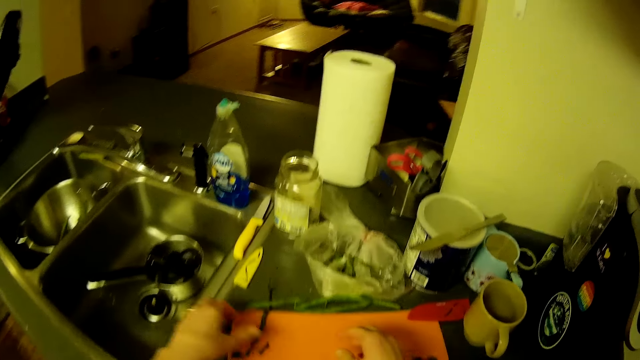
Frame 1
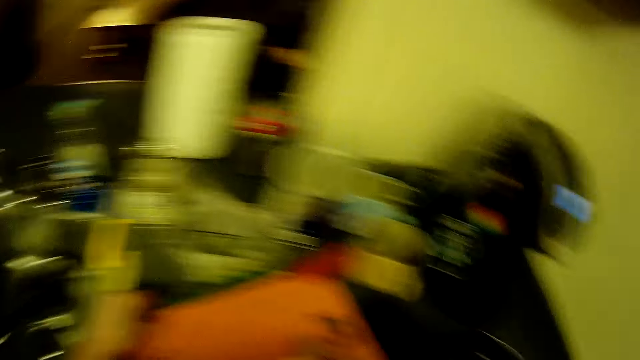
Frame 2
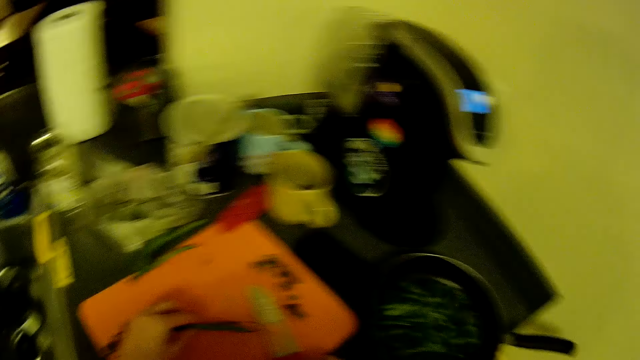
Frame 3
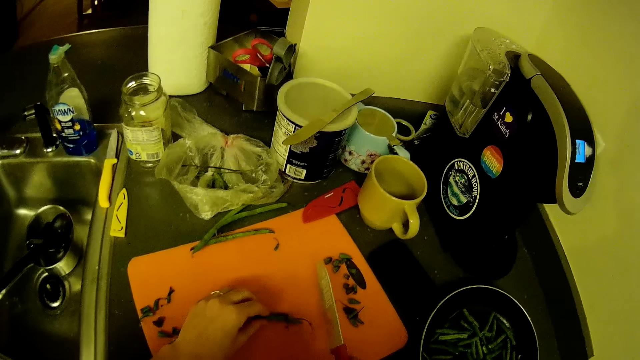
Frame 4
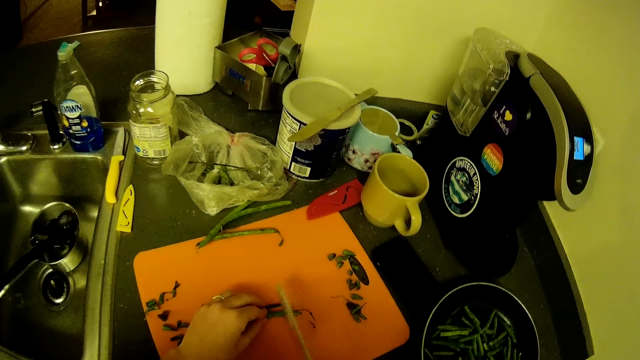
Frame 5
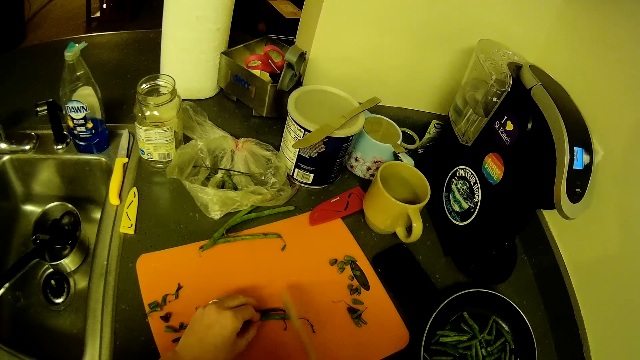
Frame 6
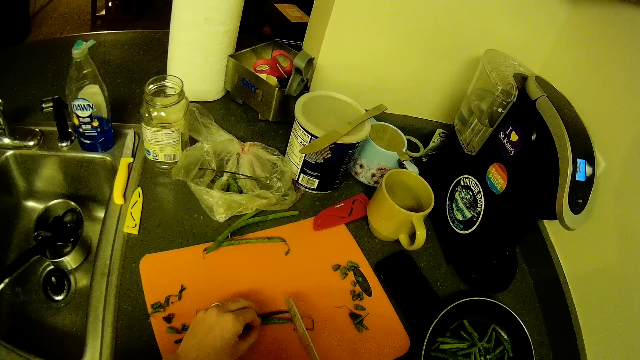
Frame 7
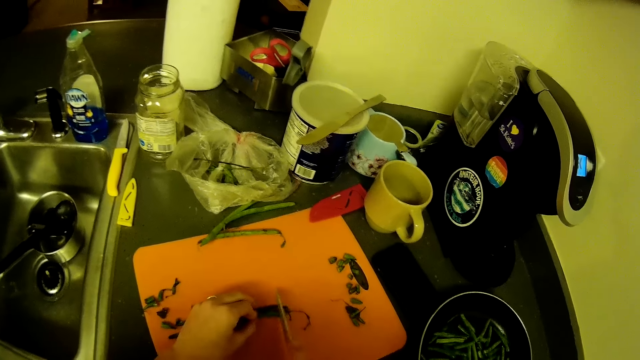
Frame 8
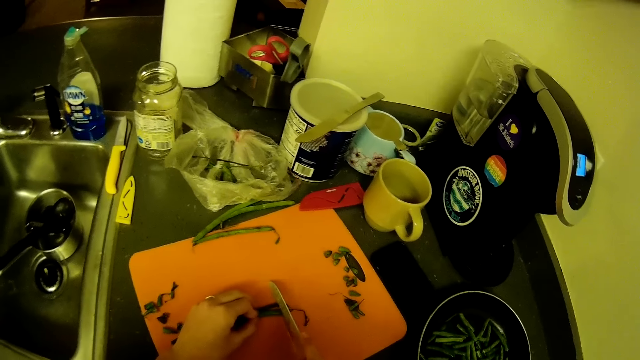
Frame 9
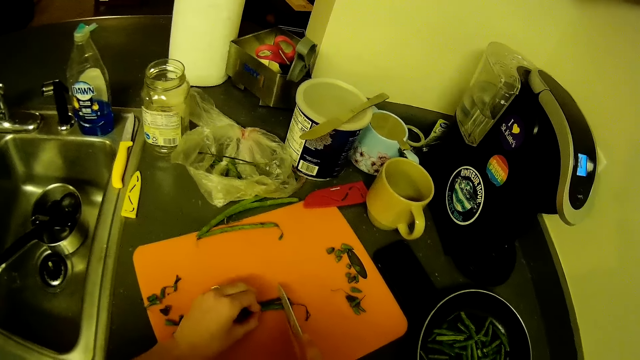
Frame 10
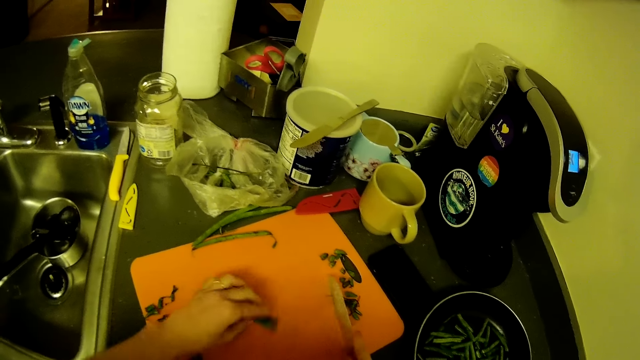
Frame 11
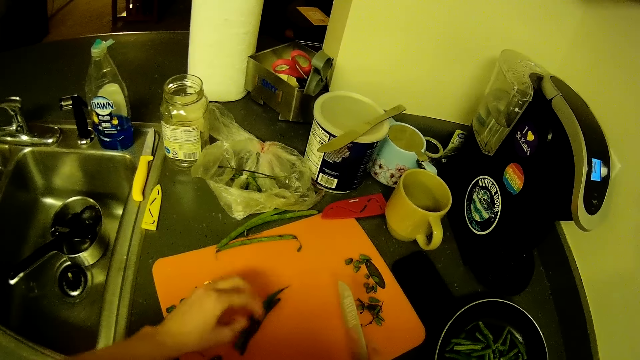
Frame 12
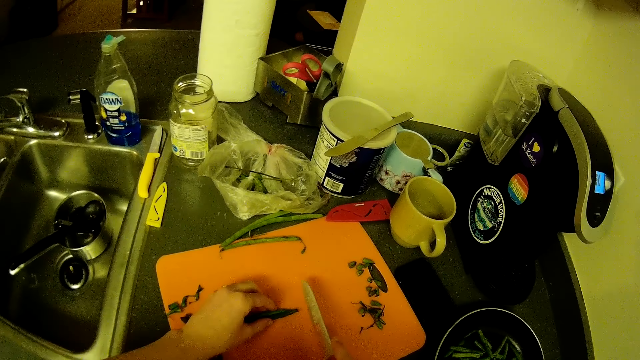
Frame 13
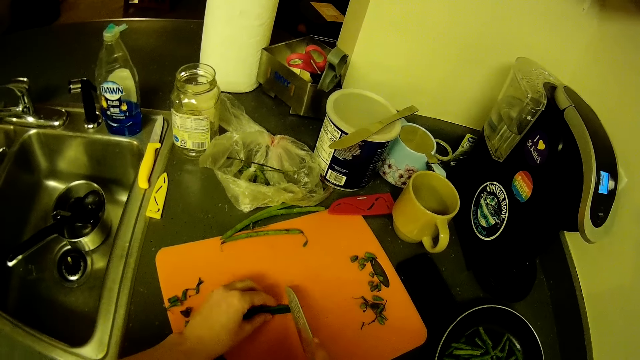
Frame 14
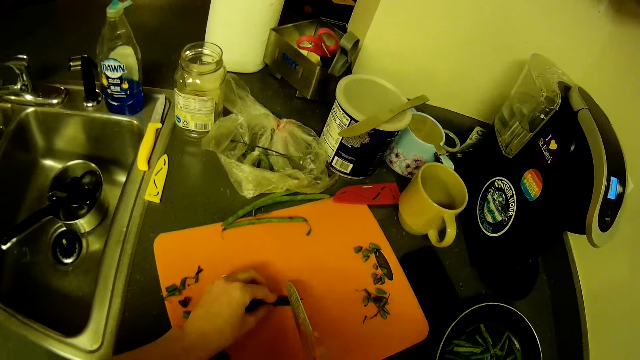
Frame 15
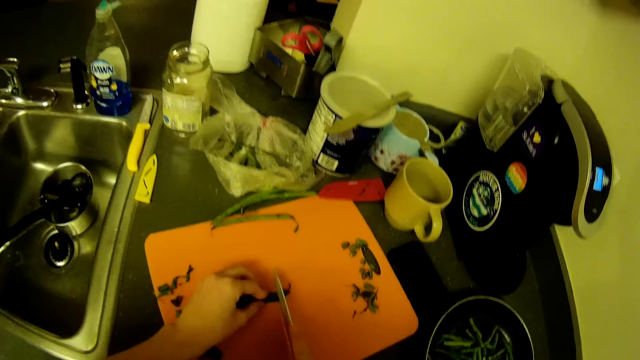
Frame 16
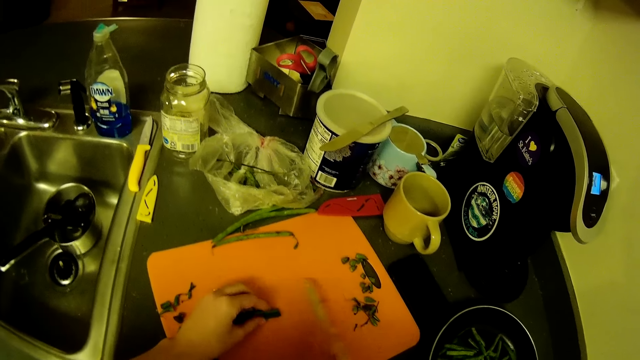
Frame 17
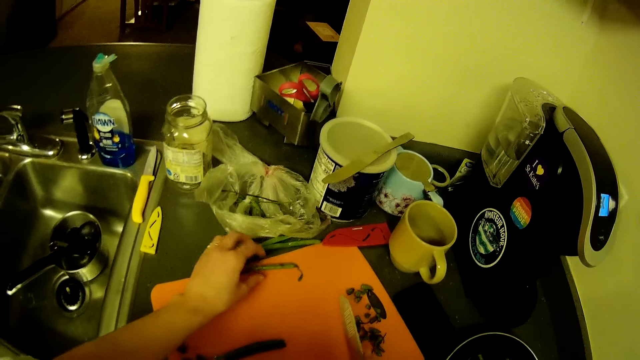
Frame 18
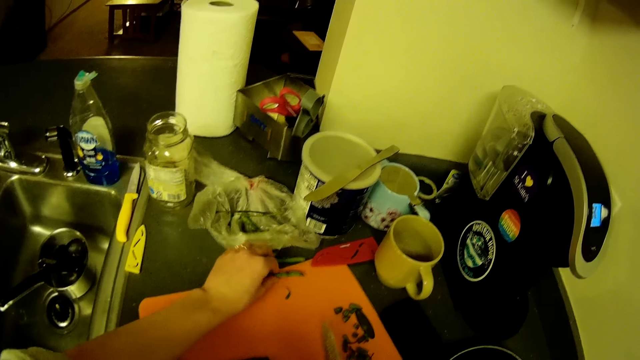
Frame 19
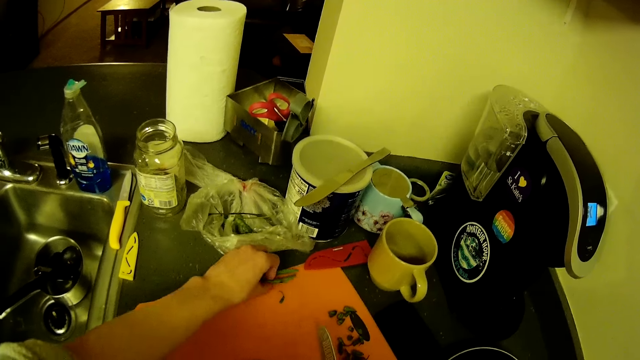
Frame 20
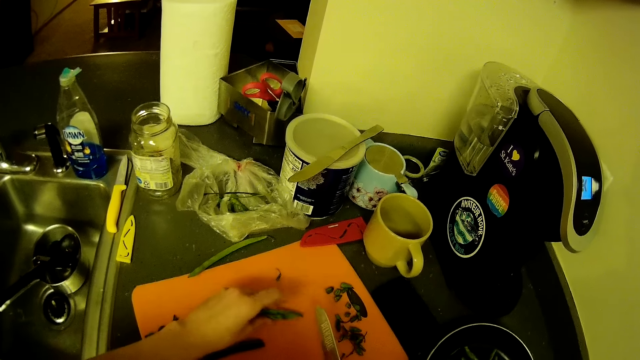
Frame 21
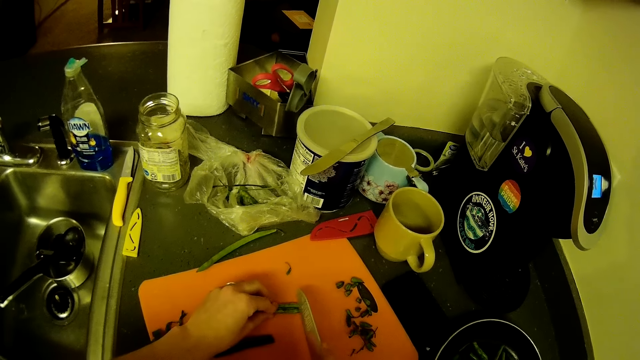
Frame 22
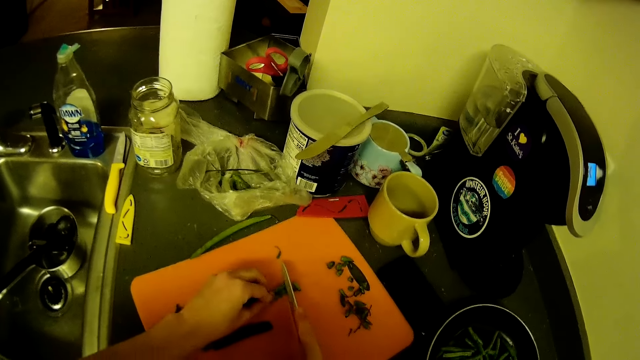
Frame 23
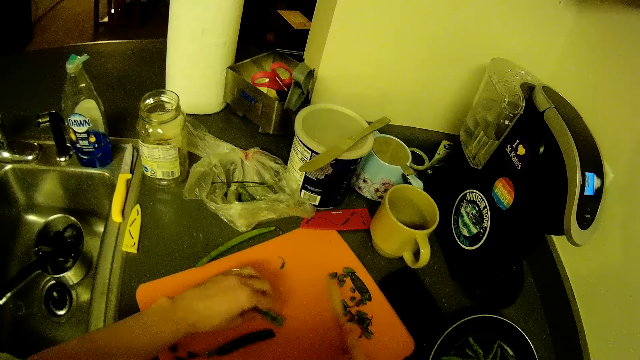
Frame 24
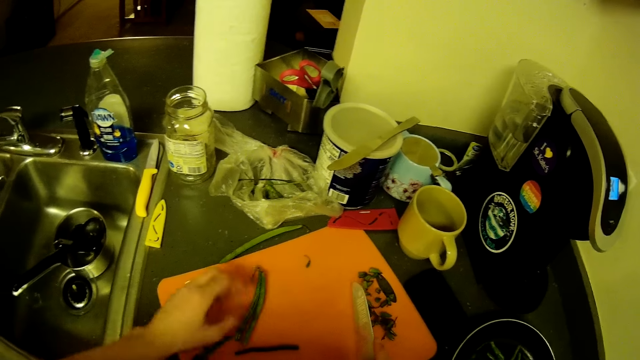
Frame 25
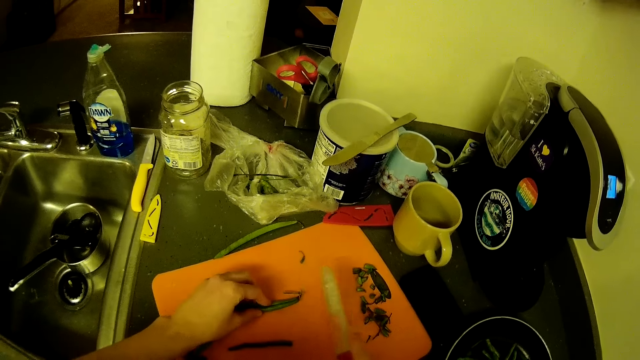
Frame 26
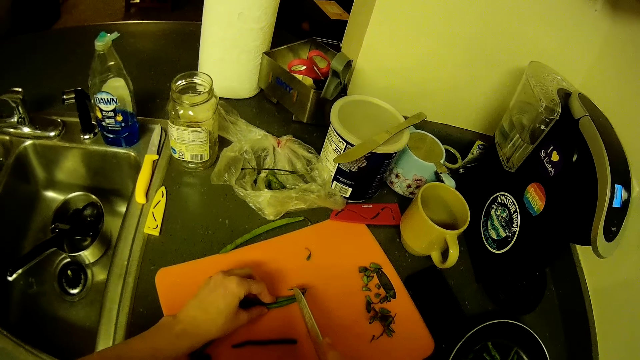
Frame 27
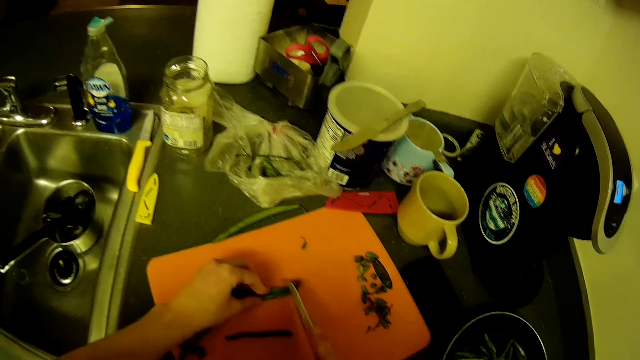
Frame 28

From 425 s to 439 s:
The camera wearer picks a green bean from the kitchen counter with her left hand. She drops the green beans on the chopping board with her left hand. She cuts the green beans' edges on the chopping board with the knife. She picks the green beans. She moves the green beans on the chopping board with her left hand. She places the green bean on the chopping board. She cuts the green beans' edges on the chopping board with the knife.

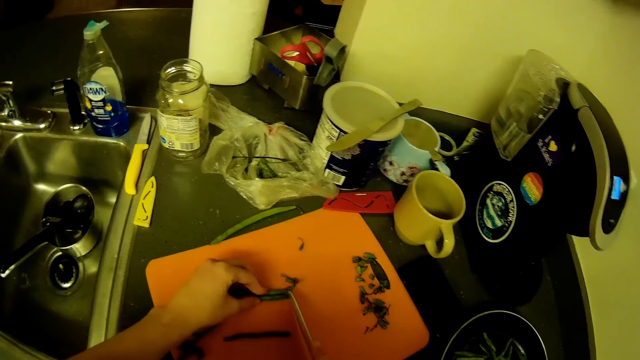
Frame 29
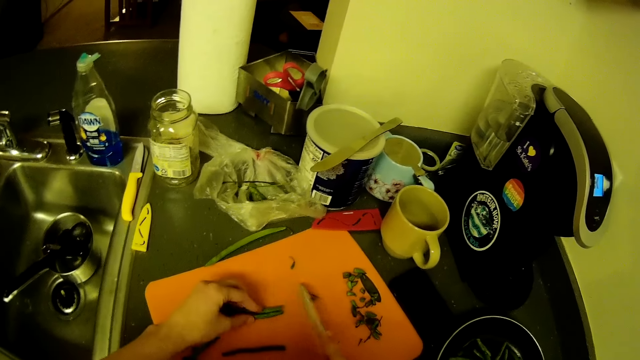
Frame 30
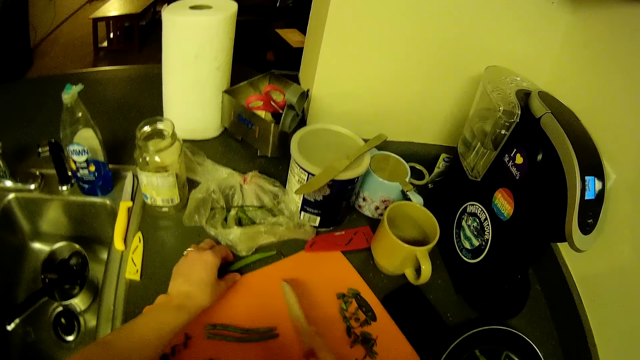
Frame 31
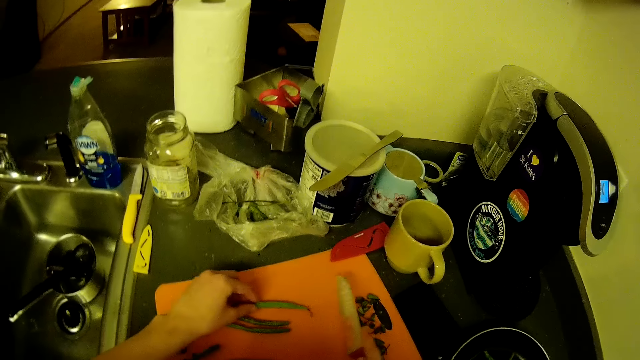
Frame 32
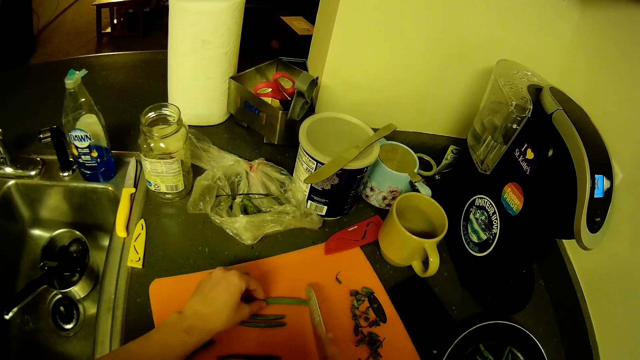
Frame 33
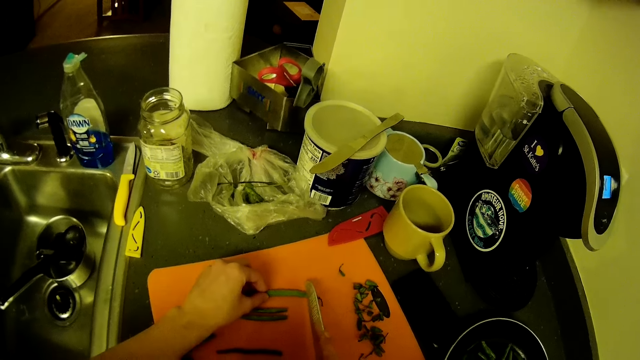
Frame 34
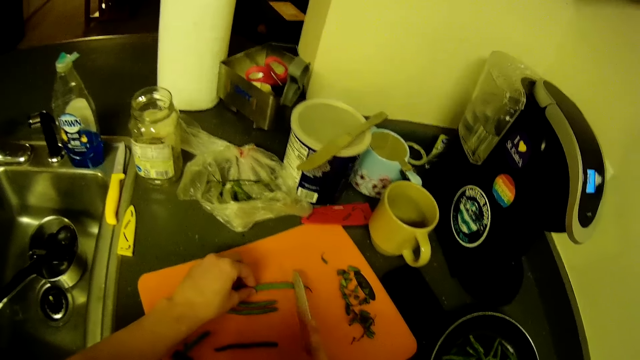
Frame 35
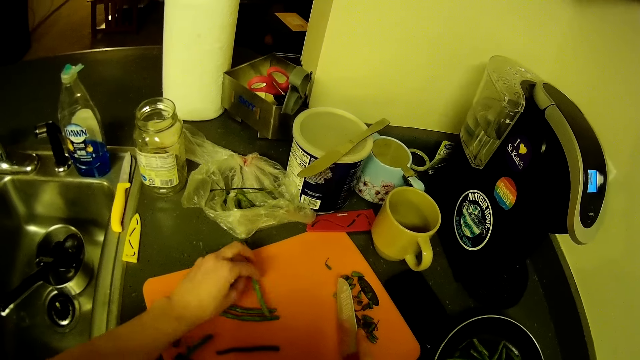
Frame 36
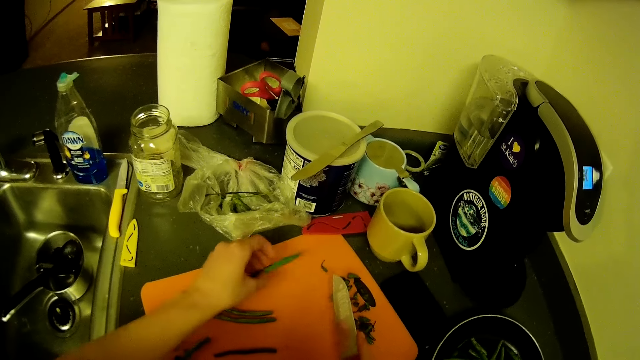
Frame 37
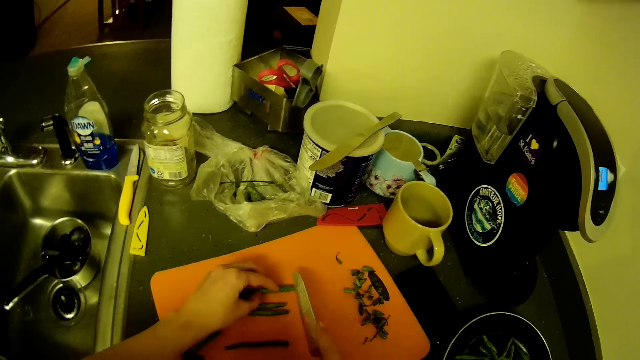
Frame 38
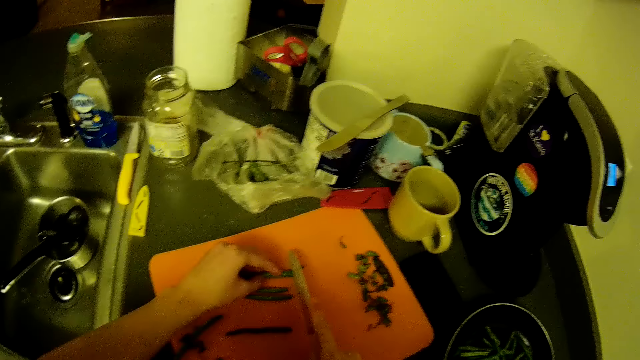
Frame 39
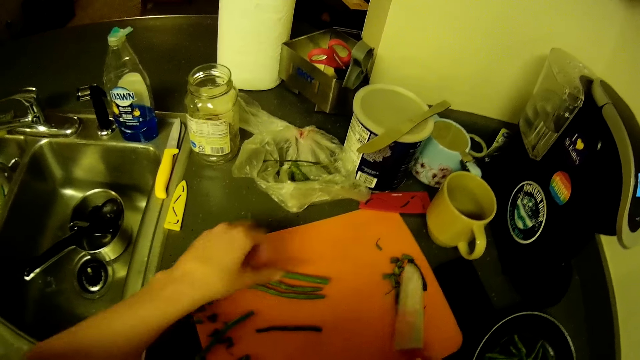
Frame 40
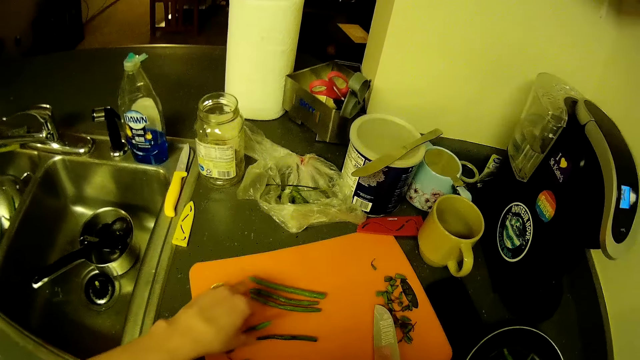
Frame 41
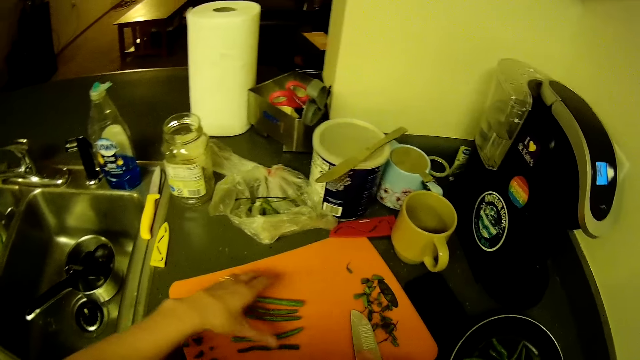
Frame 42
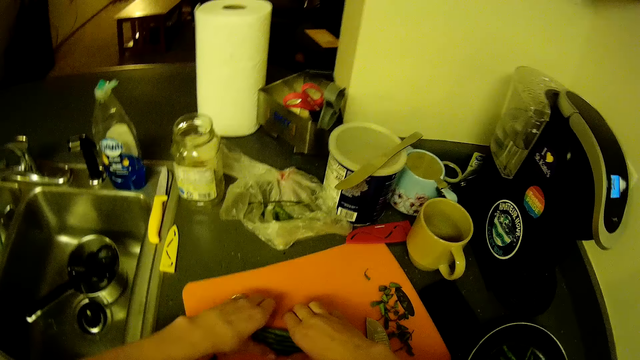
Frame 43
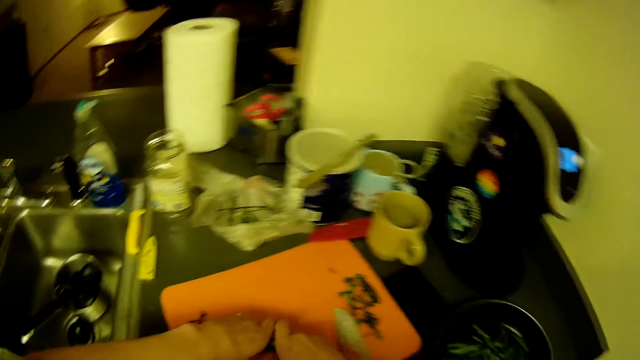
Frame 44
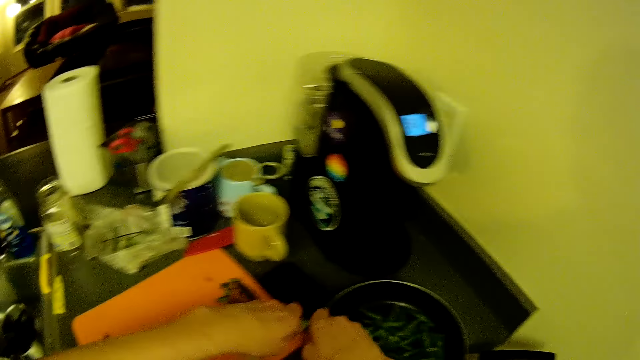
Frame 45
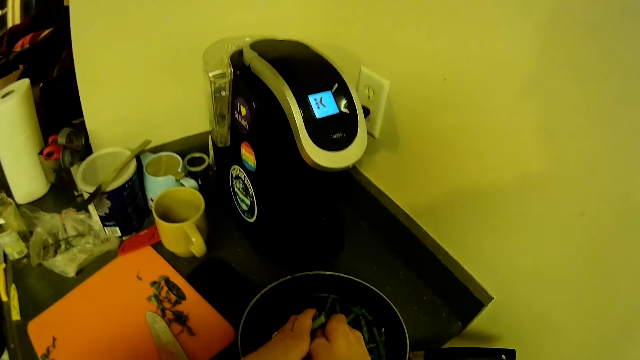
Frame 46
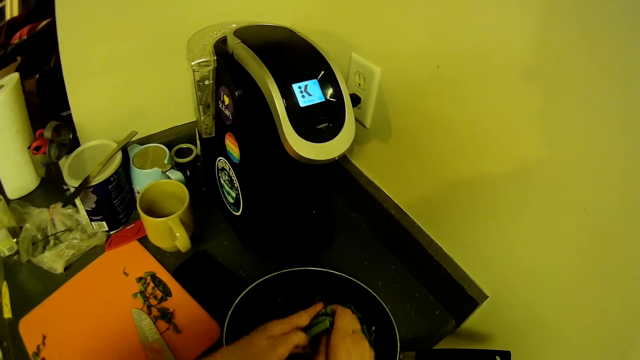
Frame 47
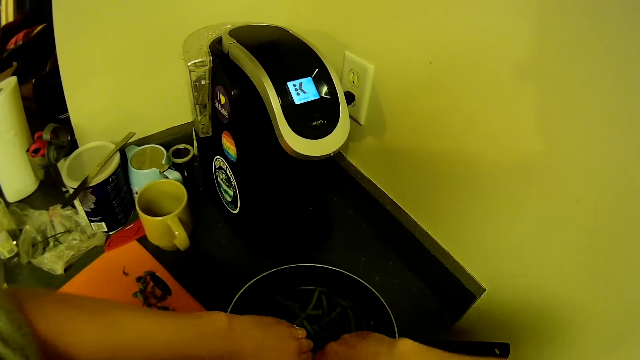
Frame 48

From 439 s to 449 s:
The camera wearer picks the green bean. She moves the green bean on the chopping board with her left hand. She places the green bean on the chopping board. She cuts the green bean's edges on the chopping board with the knife. She packs the green beans from the chopping board with her hands. She cuts the green beans into the frying pan with her hands. She breaks the green beans.
